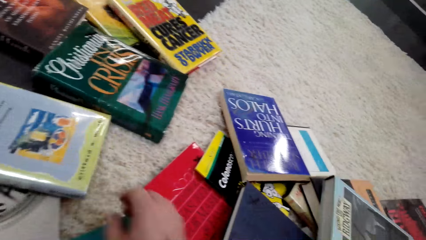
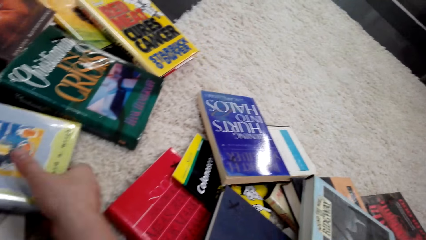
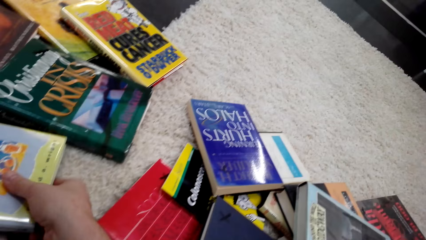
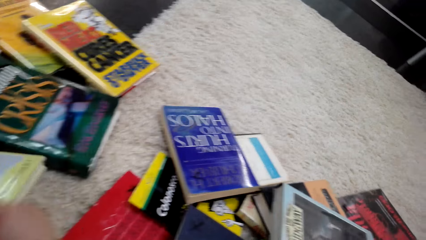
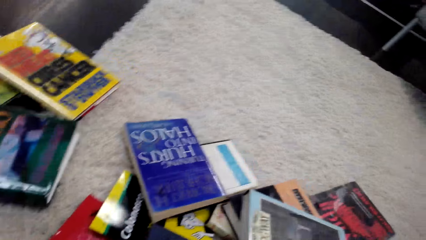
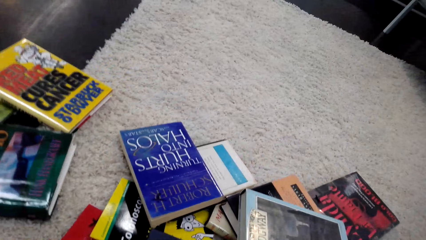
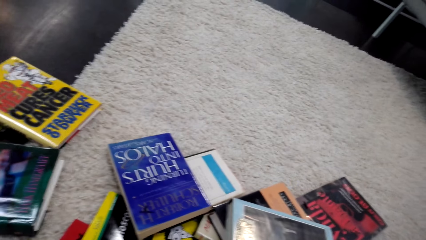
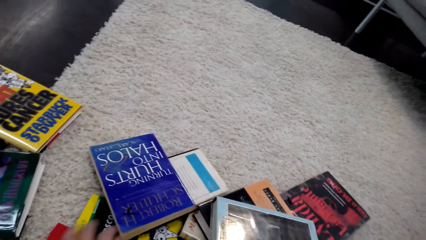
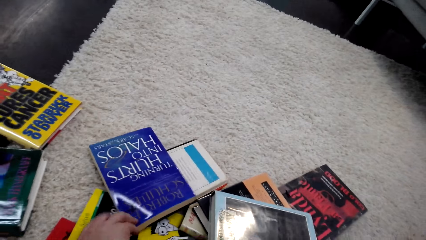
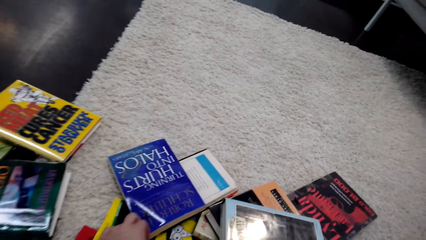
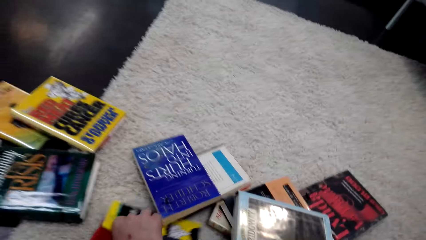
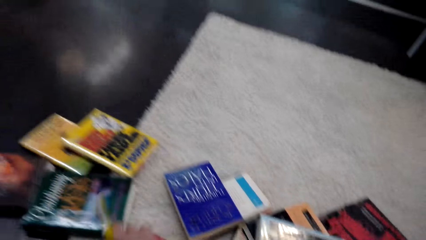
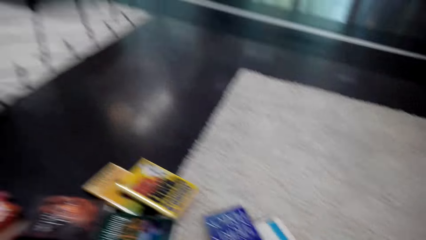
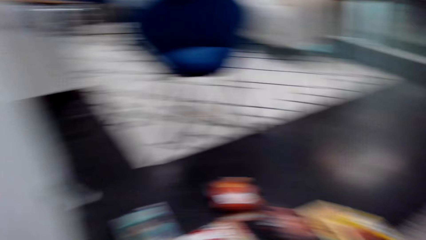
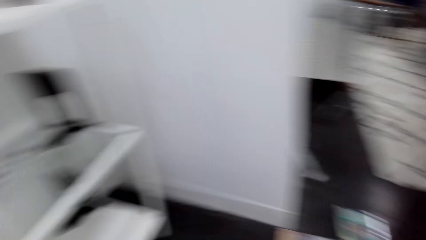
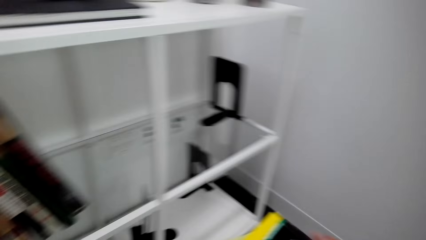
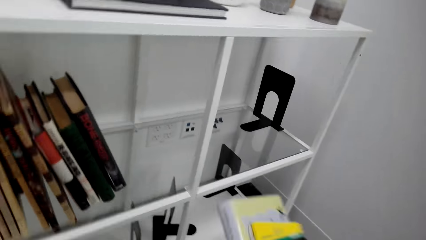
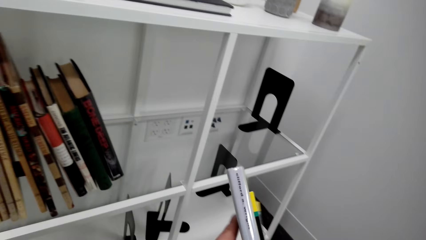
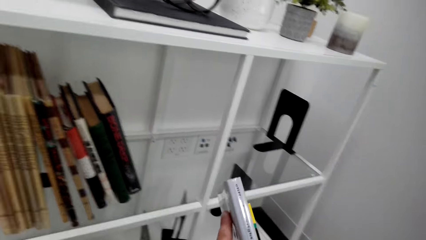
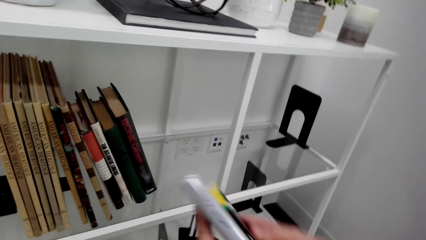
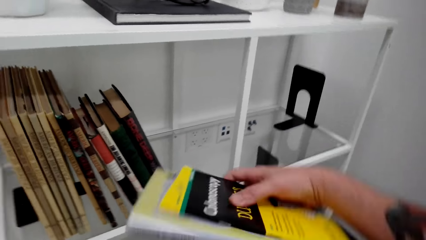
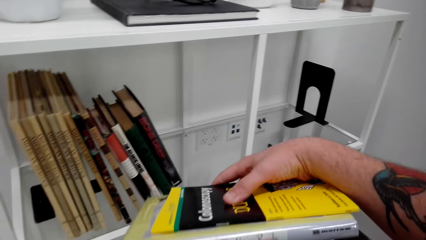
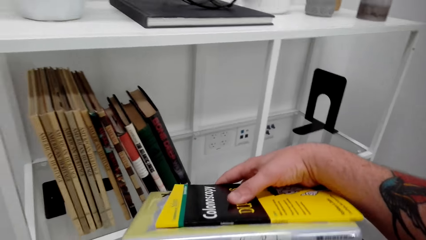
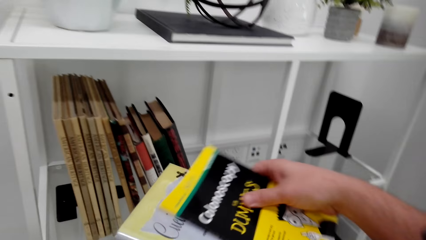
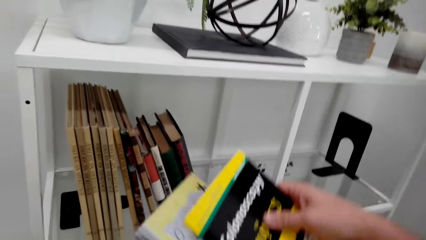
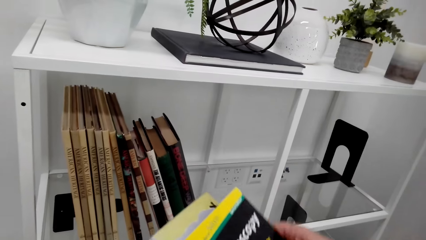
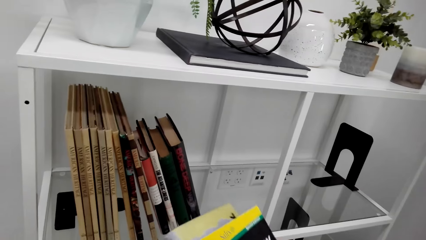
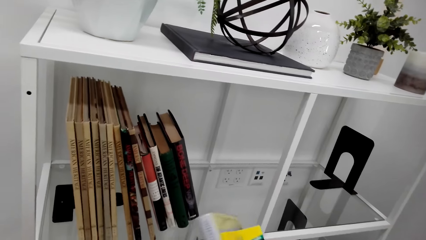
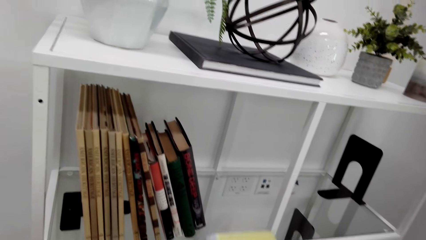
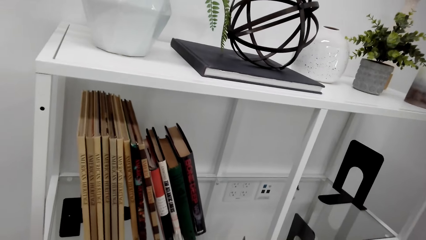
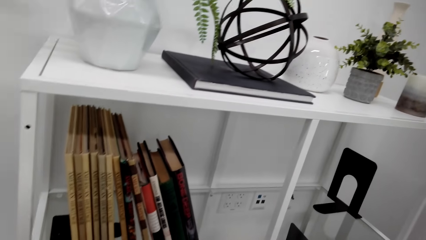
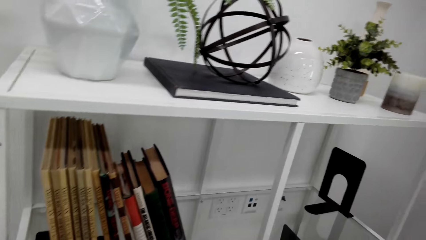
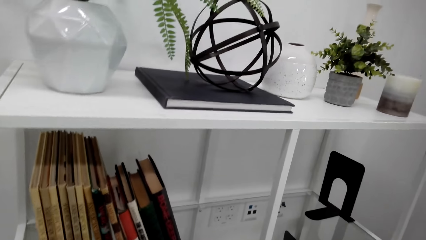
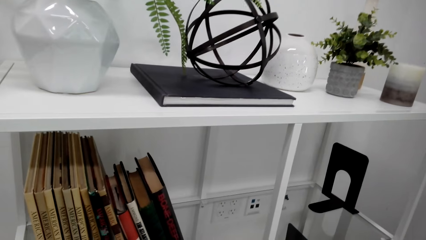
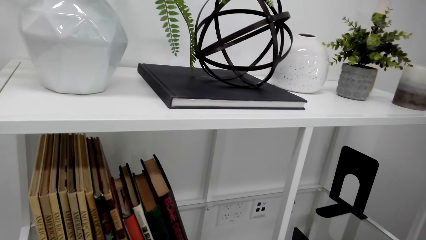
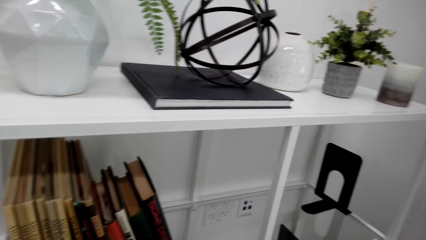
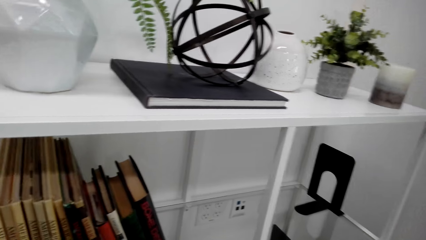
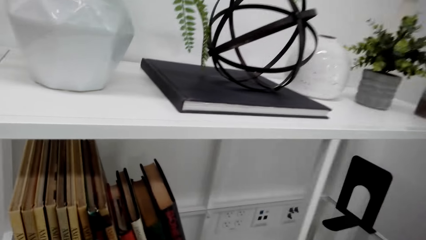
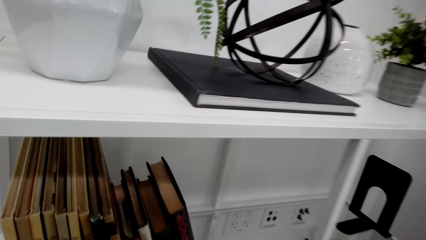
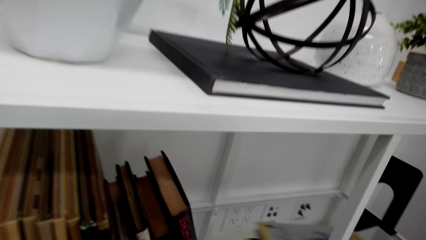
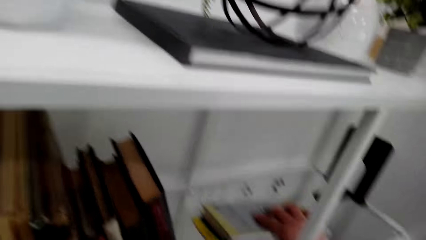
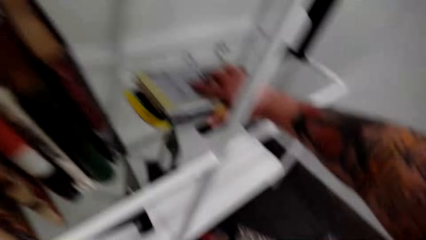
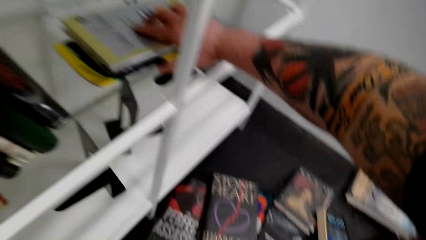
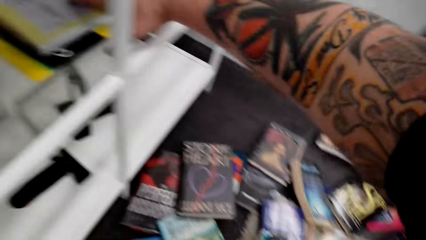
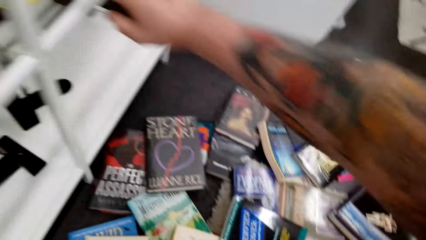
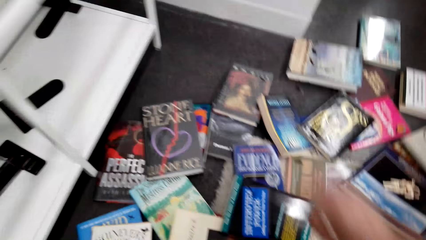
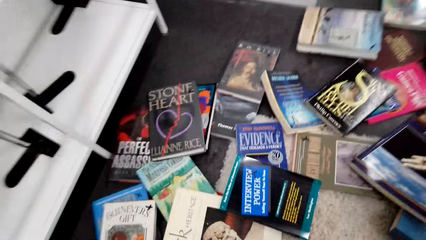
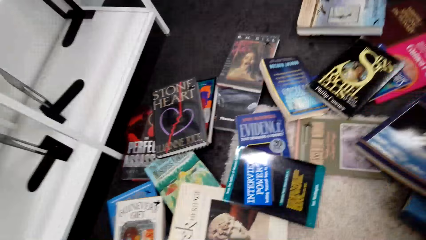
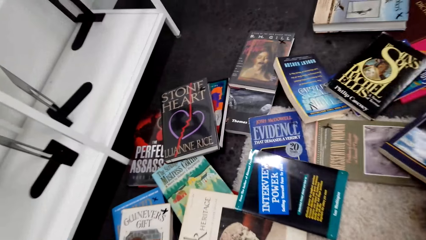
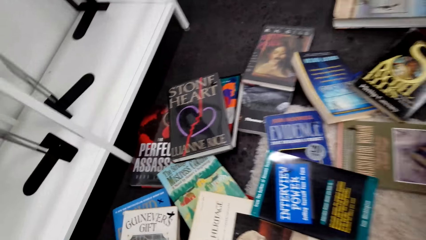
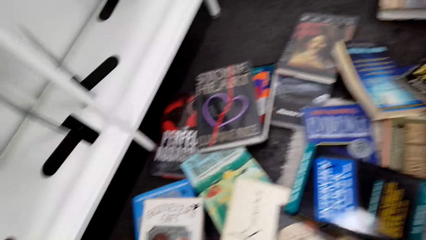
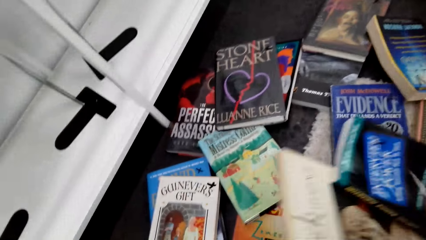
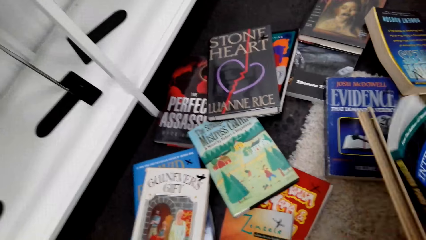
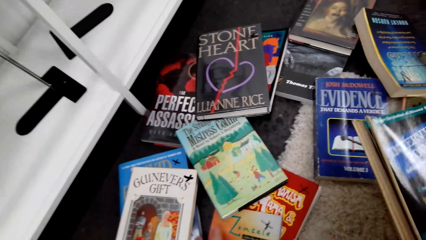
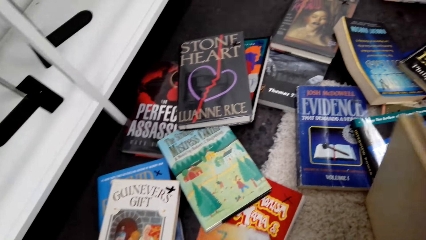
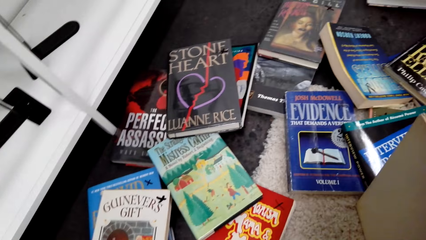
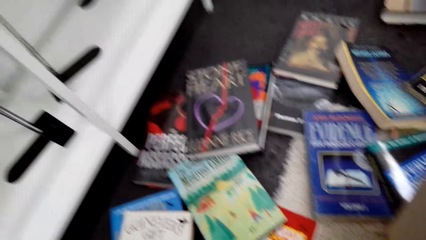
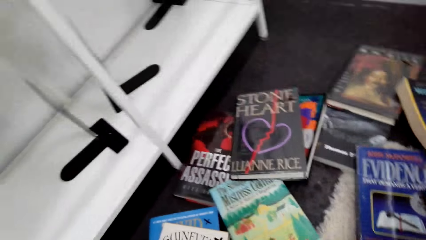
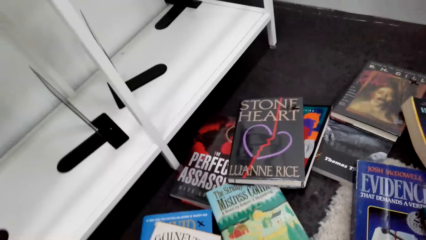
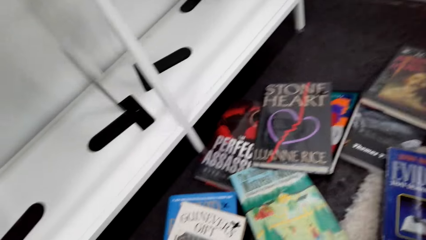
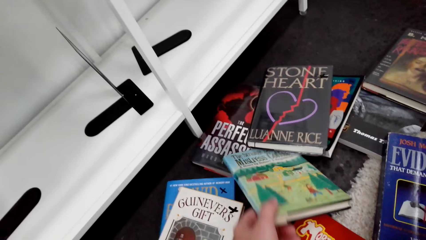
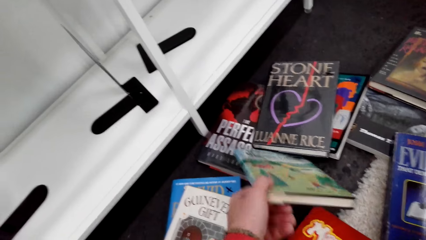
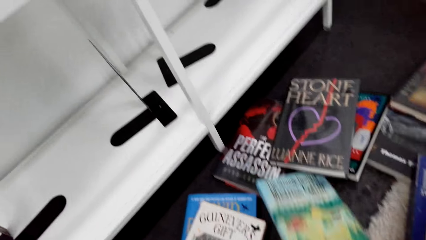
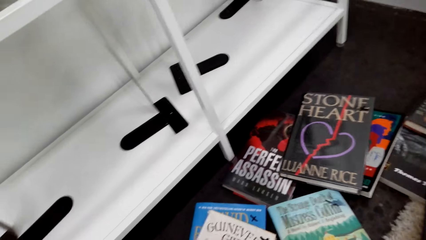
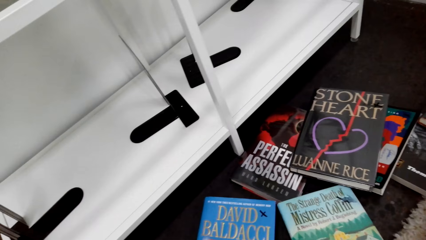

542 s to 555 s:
The camera wearer picks the book from the floor. They walk around. They examine the books. They look around. They put the book on the bookshelf. They move the books and search the books on the floor.

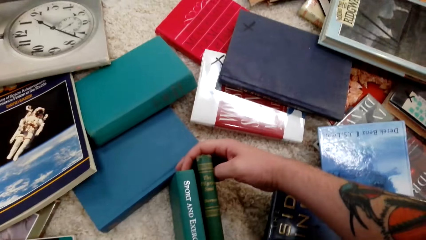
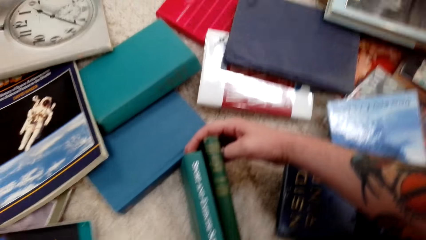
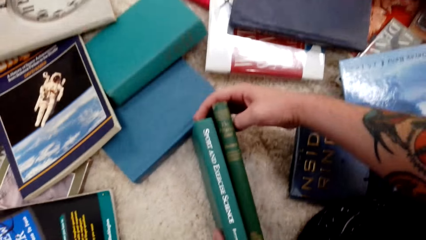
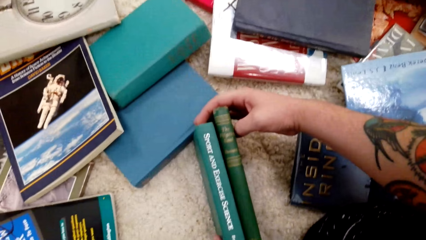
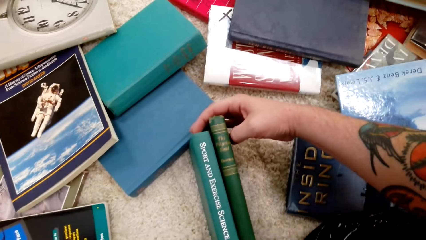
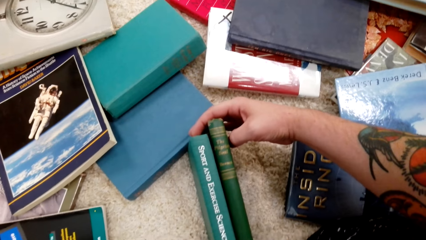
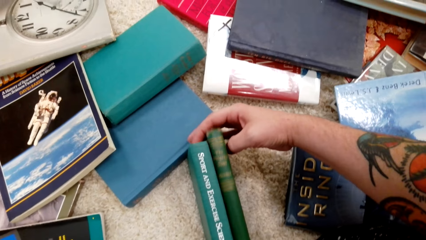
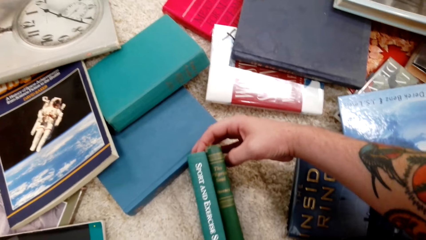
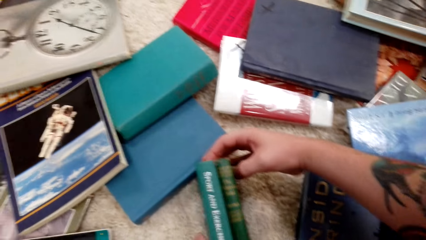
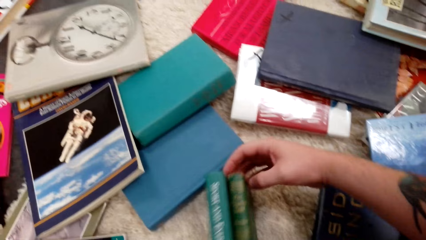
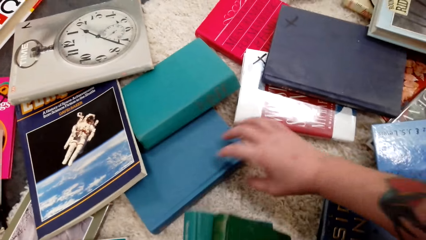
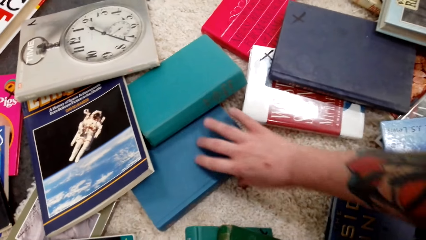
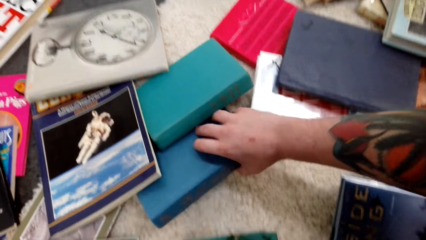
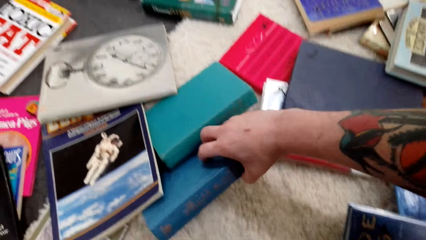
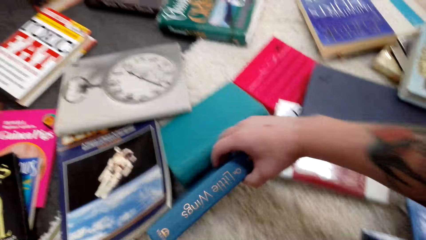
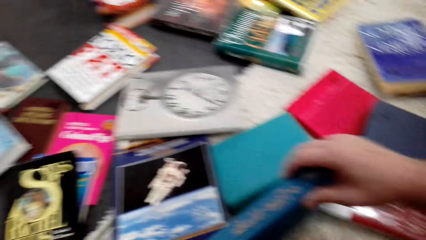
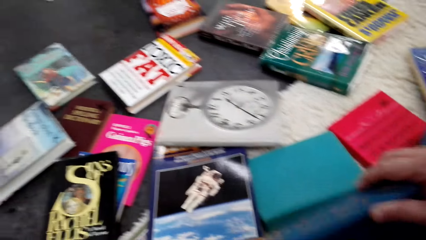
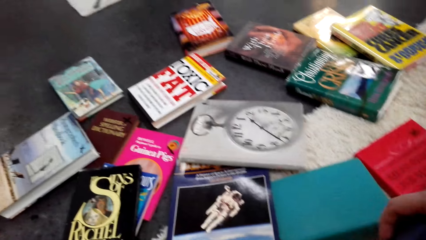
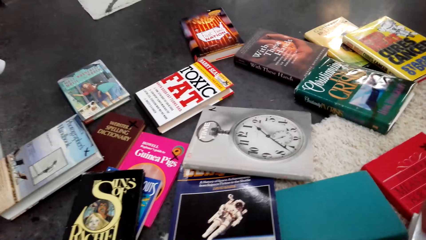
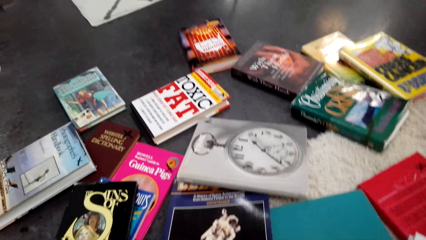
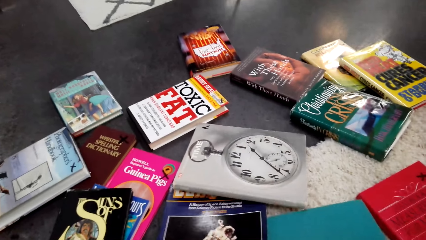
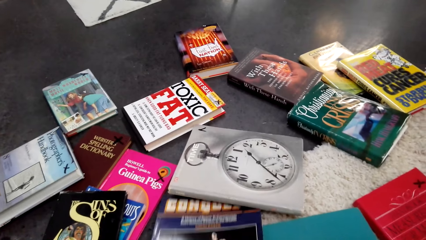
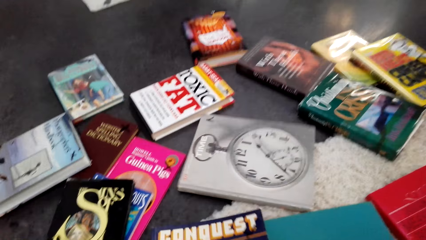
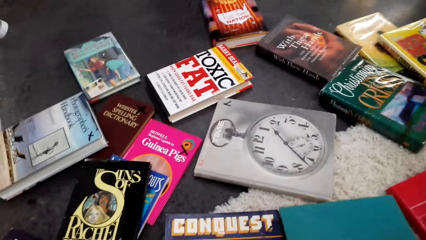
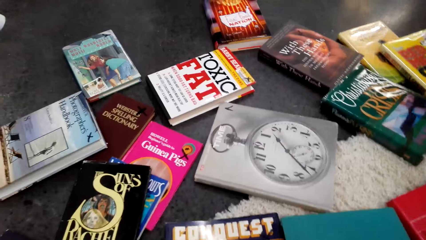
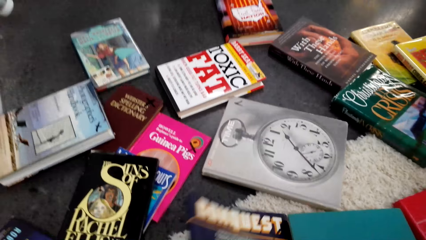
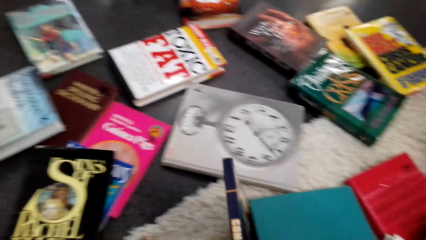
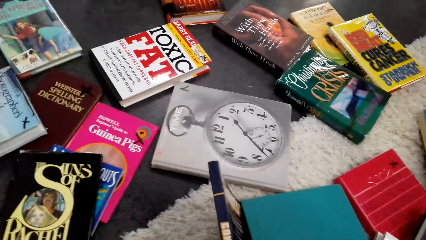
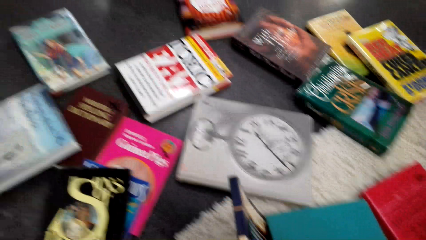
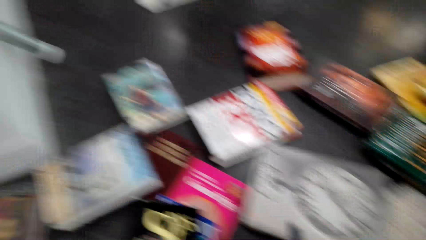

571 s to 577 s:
The camera wearer examines the books. They pick the books from the floor.
